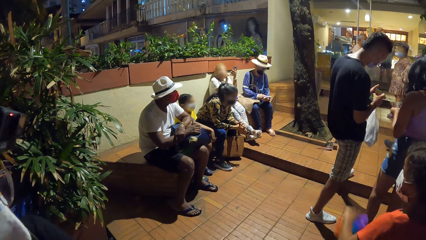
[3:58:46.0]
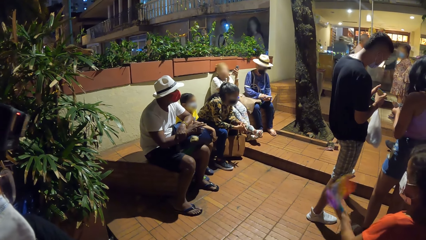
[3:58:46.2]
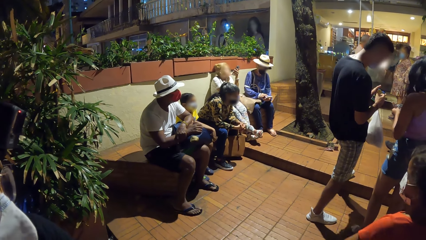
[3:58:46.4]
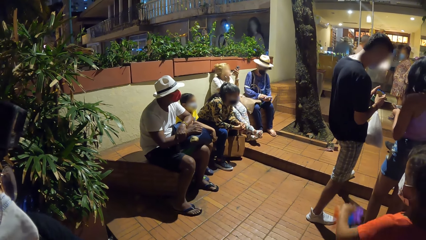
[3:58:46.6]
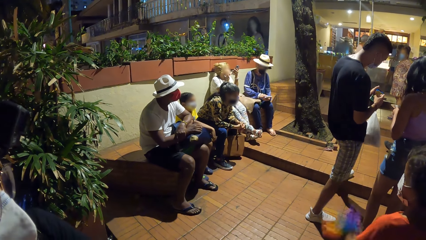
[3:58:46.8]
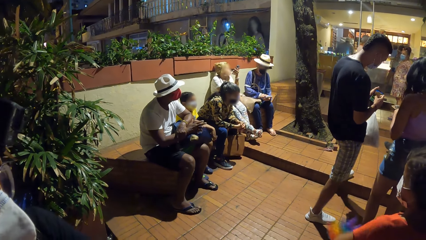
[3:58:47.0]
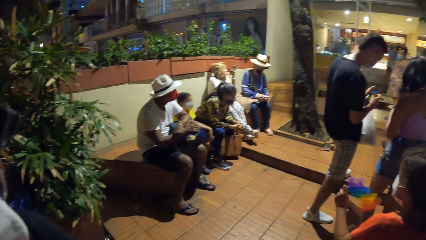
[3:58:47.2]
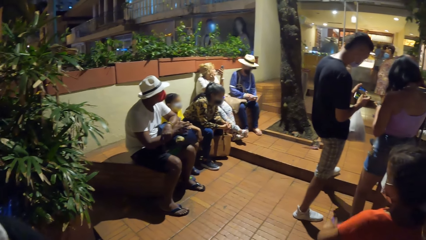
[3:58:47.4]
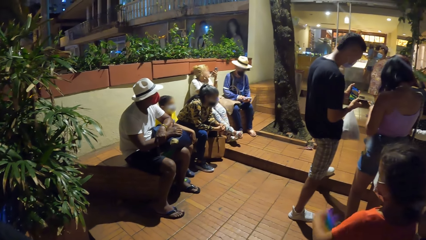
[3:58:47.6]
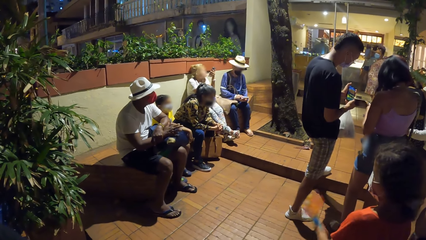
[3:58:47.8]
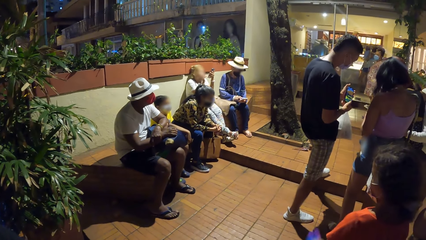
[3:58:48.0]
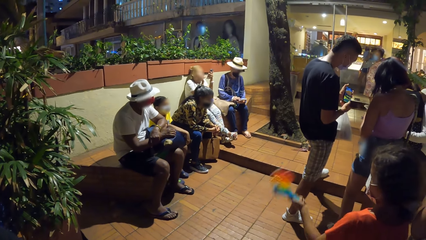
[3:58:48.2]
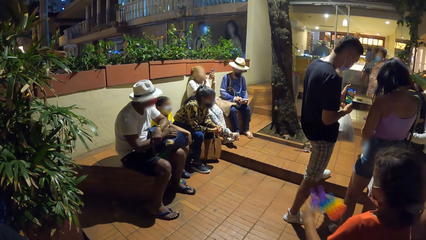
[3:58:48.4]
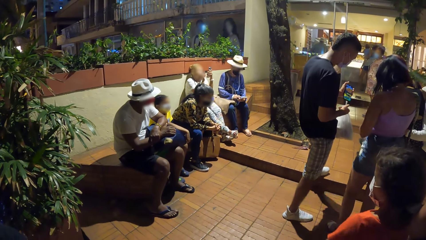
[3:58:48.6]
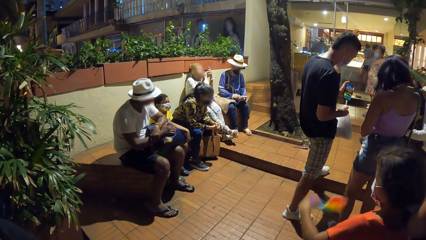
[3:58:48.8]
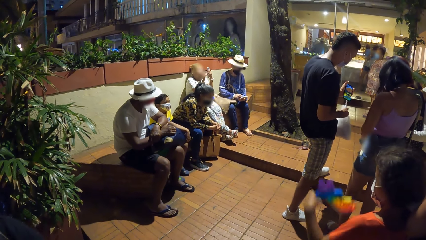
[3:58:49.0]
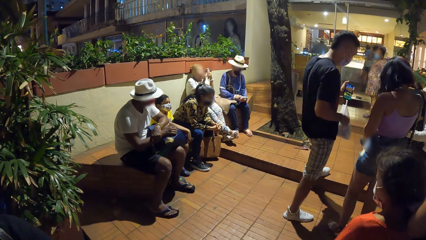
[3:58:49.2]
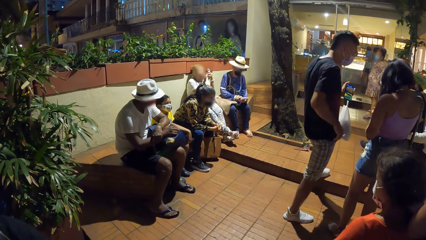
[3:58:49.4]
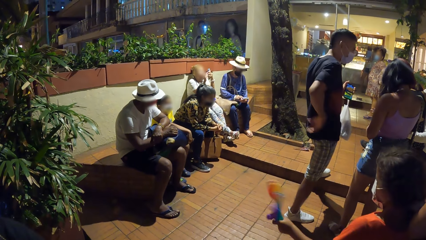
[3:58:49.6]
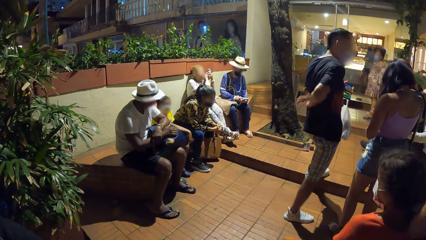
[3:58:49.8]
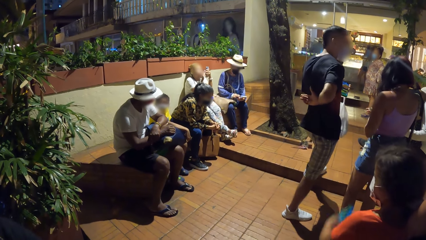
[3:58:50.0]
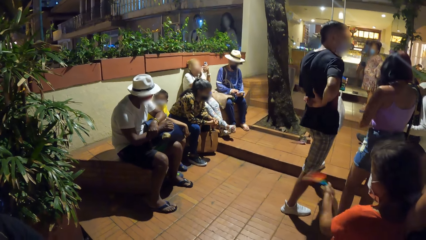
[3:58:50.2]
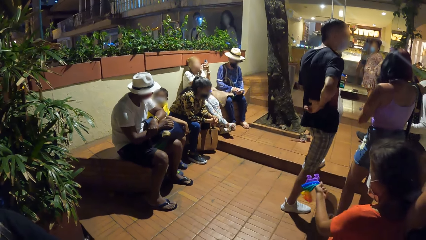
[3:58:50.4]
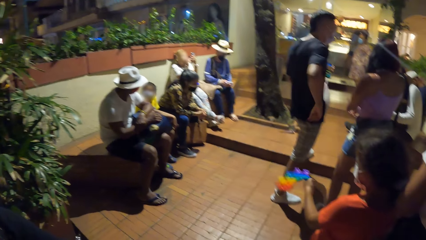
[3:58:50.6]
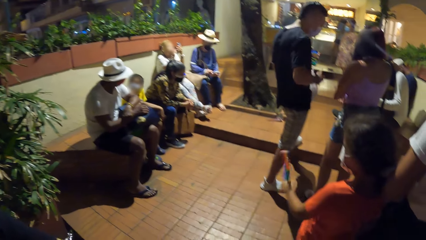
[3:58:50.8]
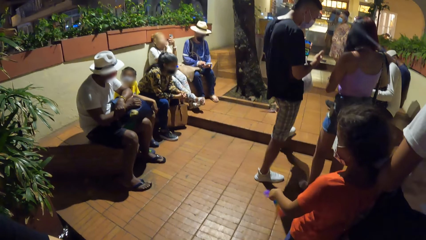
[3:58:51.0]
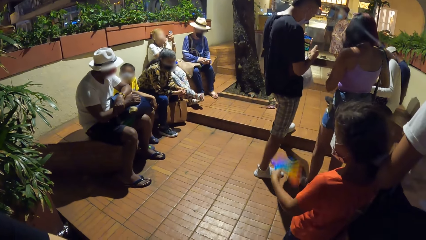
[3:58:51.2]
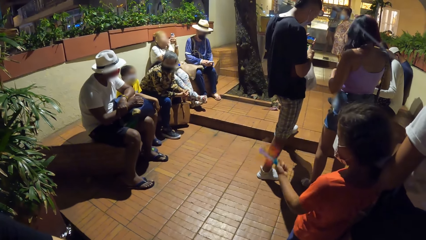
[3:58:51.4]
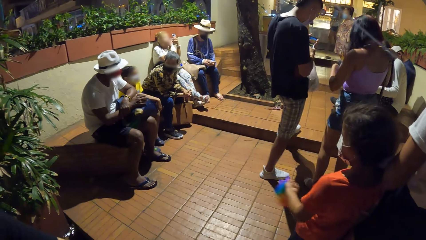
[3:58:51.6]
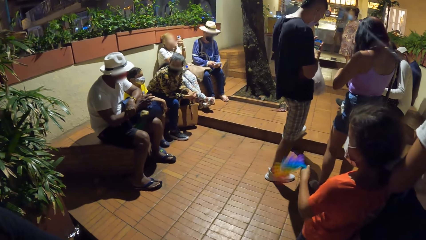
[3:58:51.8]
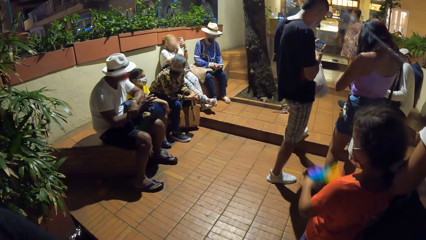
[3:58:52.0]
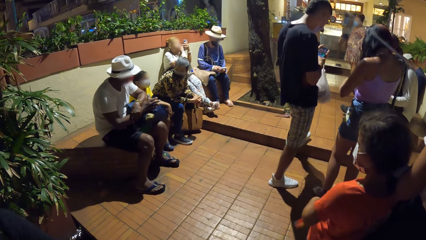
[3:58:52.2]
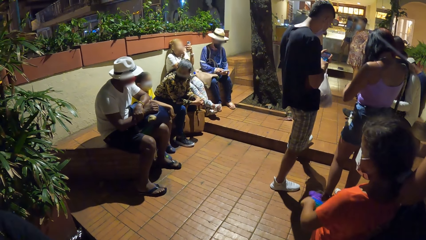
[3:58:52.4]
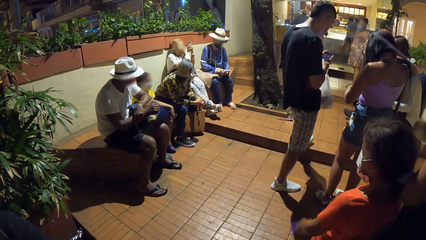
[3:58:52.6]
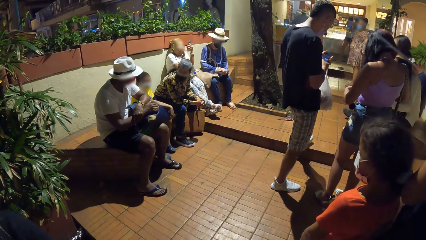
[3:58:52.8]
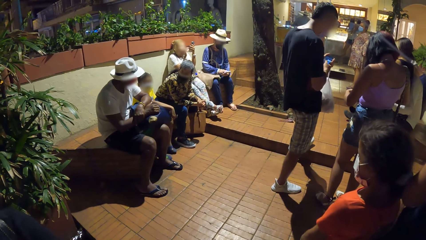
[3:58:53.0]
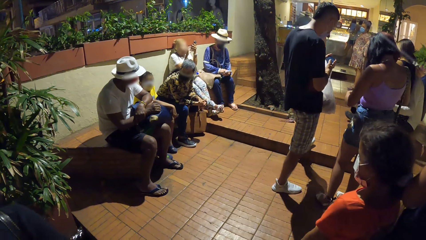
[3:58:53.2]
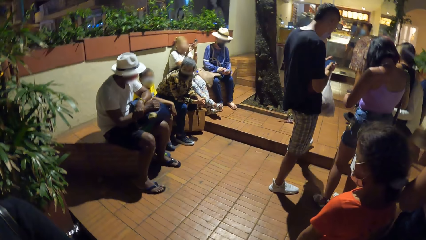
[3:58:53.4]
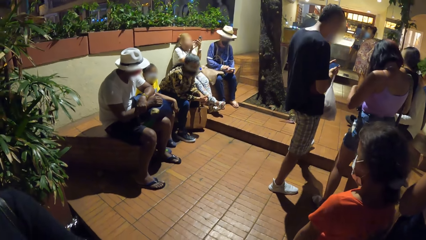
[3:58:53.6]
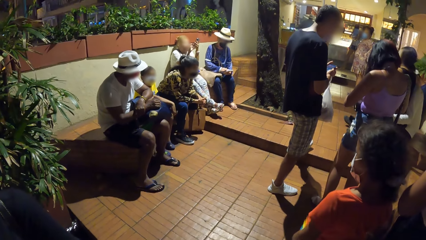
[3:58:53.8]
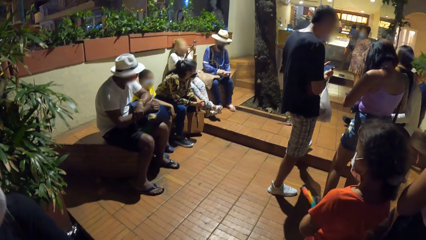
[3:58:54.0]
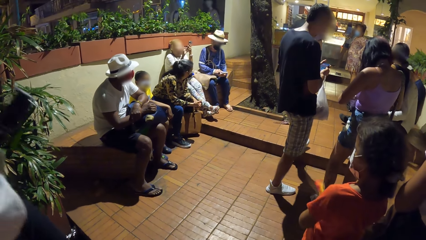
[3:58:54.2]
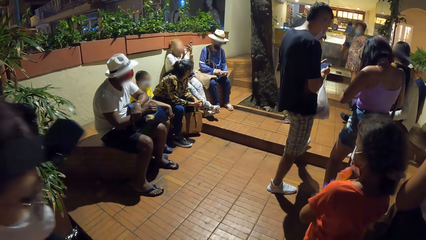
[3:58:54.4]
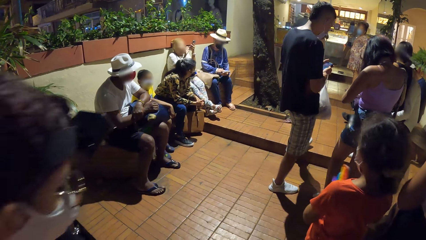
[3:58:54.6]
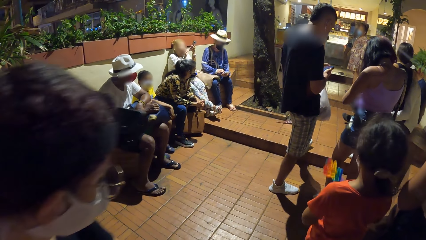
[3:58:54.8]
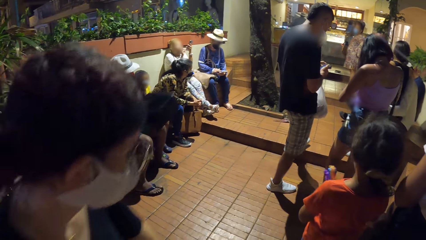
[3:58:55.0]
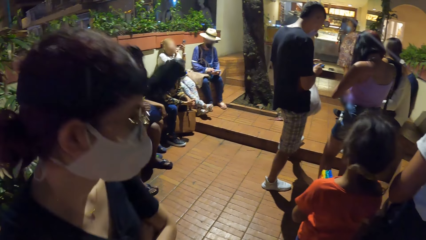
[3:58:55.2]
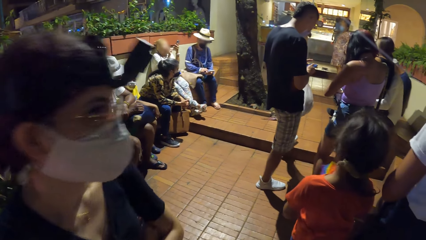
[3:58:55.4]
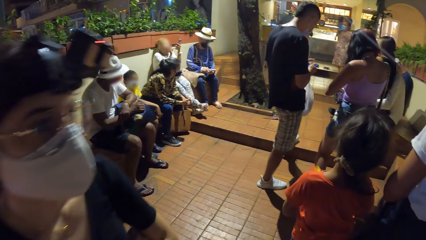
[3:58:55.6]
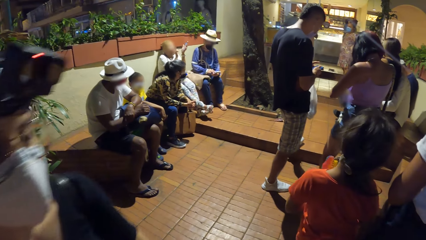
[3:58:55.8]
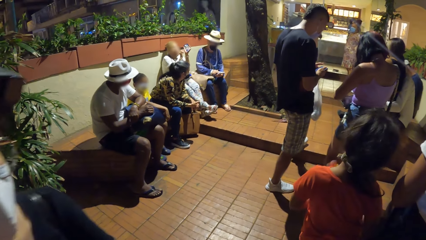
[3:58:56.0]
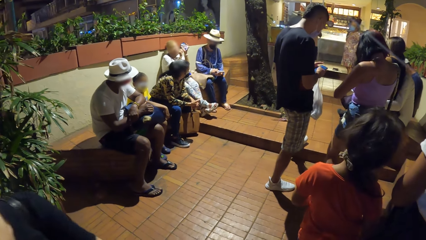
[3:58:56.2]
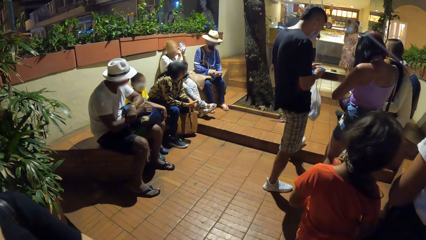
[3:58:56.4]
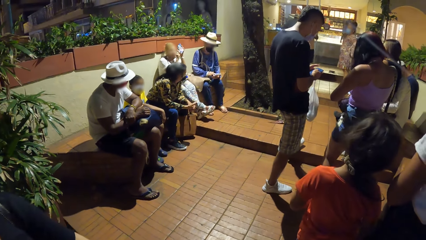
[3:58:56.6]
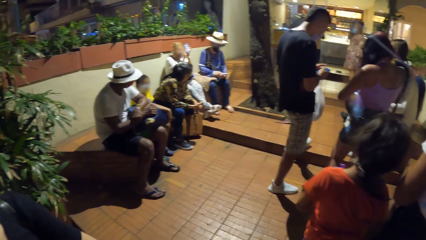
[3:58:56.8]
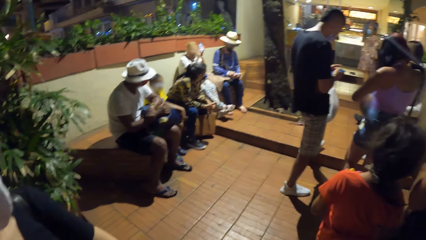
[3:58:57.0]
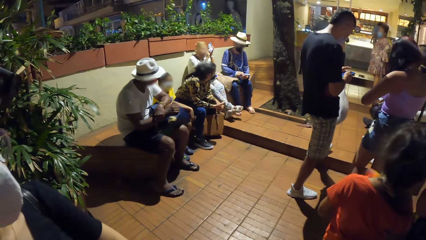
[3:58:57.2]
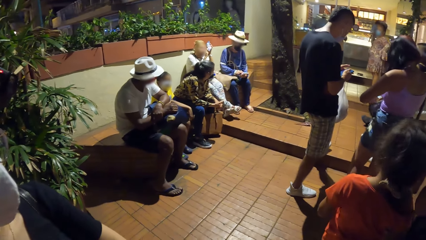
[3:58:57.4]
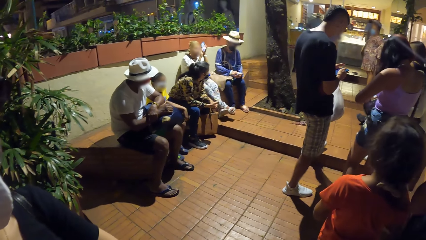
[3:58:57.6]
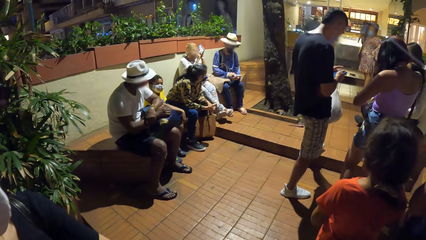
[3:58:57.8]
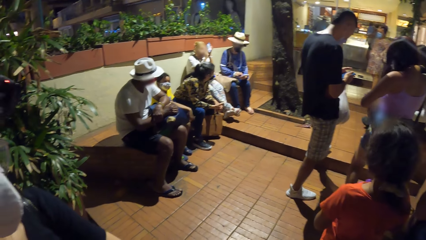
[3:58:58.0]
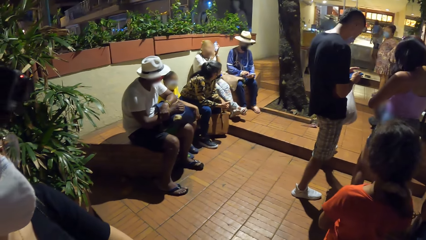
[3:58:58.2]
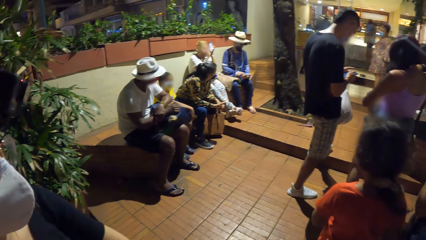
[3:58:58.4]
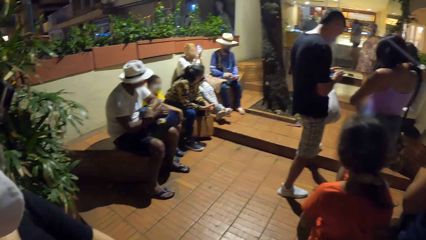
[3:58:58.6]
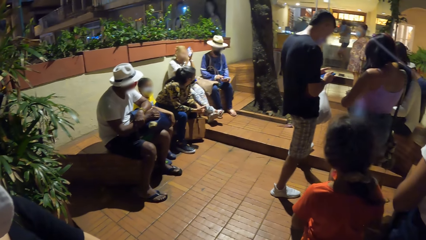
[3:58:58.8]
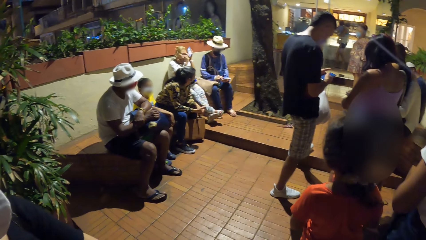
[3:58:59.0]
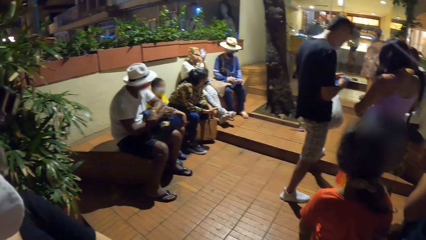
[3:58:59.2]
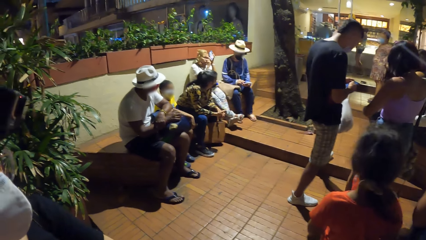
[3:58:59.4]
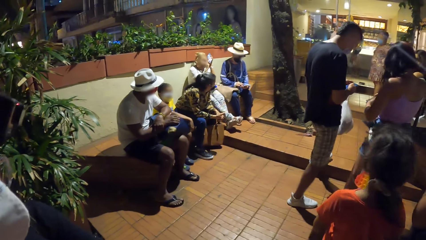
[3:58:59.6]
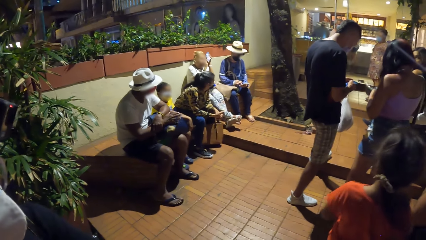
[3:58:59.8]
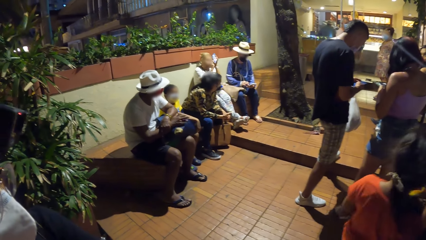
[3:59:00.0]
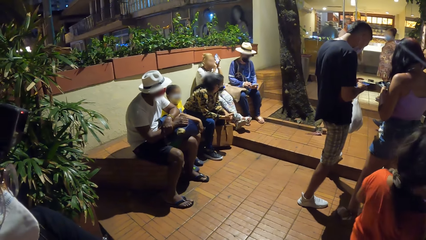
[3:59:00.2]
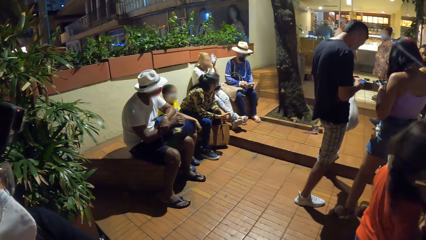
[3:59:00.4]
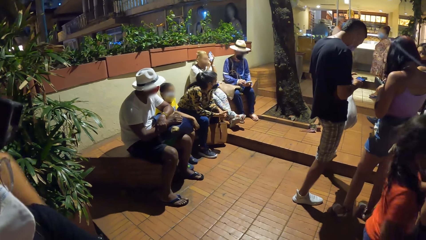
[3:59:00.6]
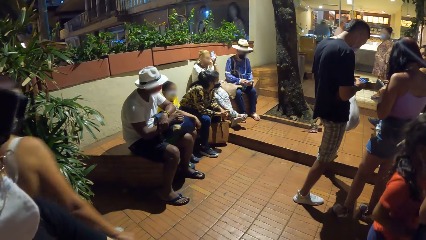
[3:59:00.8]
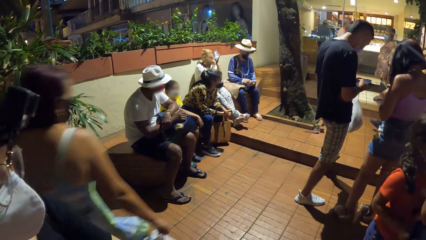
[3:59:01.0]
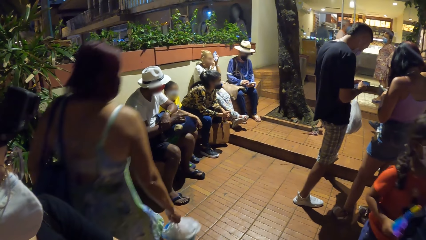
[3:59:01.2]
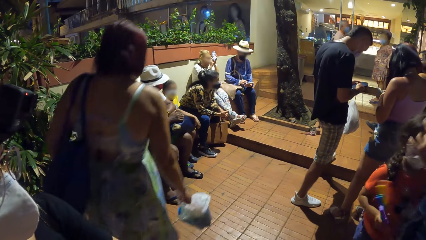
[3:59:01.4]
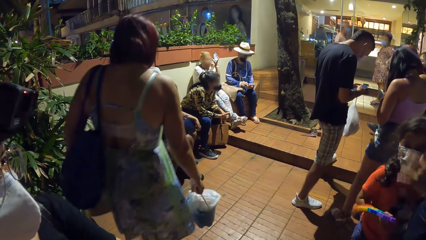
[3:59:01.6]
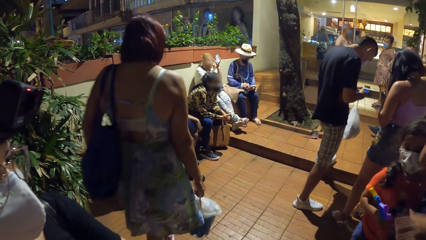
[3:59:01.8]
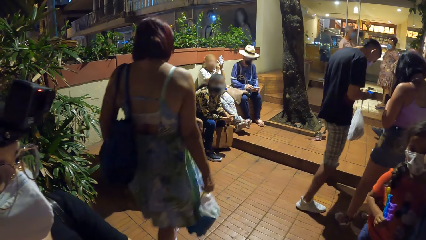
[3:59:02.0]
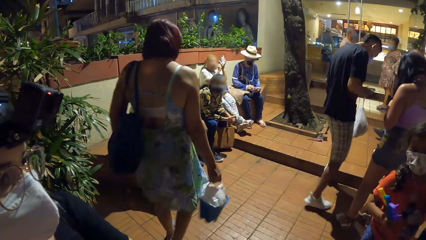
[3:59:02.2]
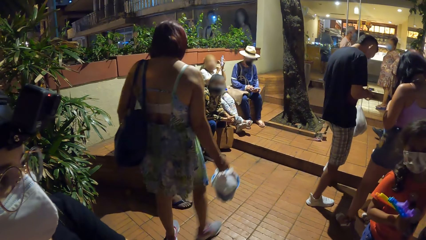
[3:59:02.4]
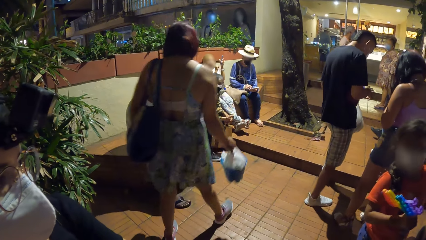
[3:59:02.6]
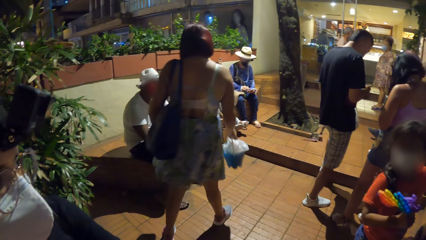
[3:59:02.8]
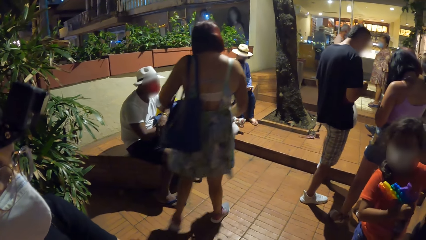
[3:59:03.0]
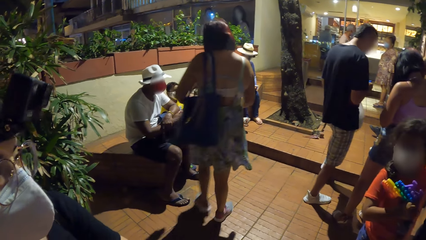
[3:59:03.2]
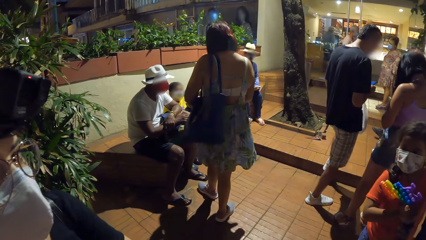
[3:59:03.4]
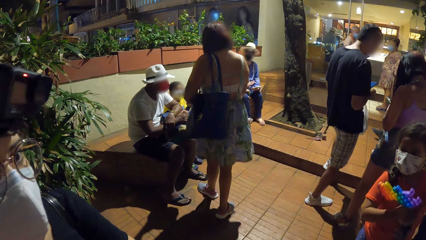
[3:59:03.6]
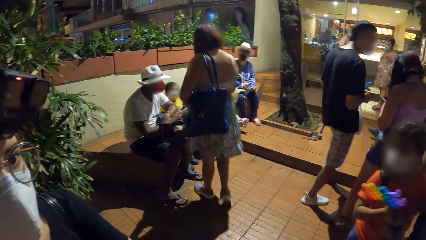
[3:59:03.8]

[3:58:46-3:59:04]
The camera wearer looks around. The man scratches his back with his right hand. The man operates the phone in his hands with his right hand. A woman walks past the camera wearer and another woman.
